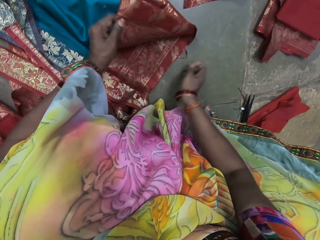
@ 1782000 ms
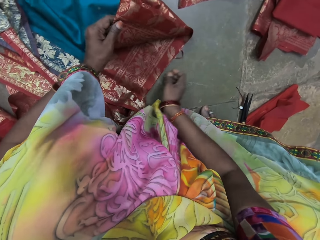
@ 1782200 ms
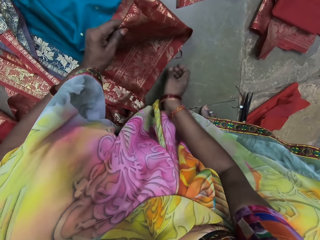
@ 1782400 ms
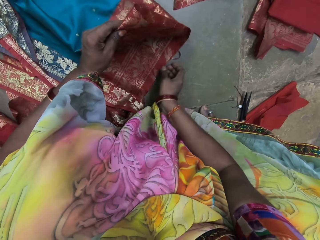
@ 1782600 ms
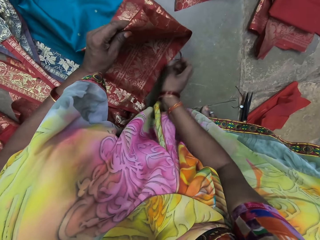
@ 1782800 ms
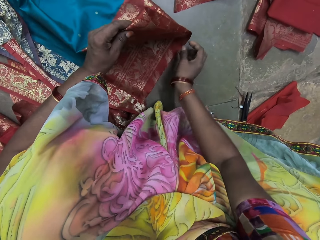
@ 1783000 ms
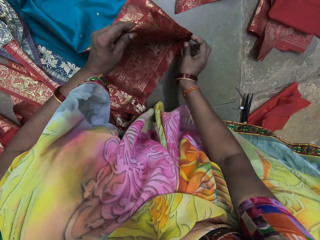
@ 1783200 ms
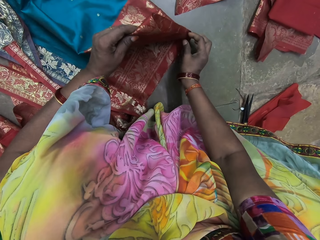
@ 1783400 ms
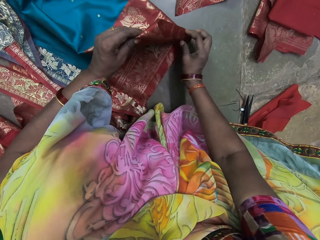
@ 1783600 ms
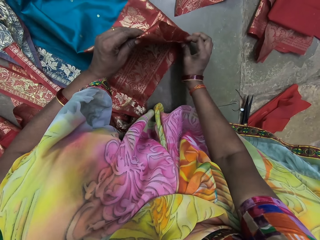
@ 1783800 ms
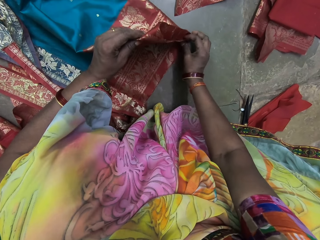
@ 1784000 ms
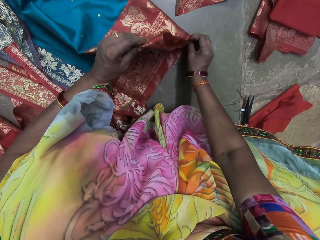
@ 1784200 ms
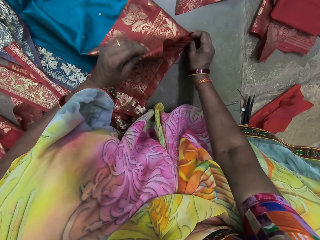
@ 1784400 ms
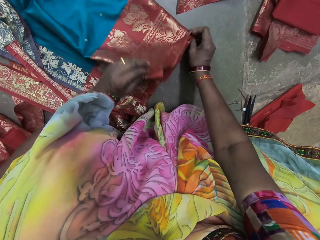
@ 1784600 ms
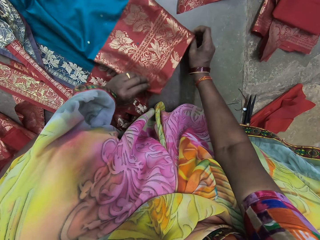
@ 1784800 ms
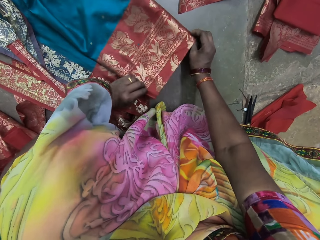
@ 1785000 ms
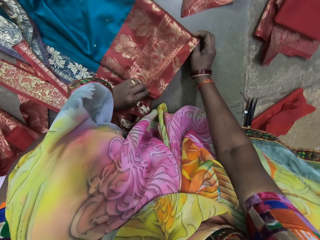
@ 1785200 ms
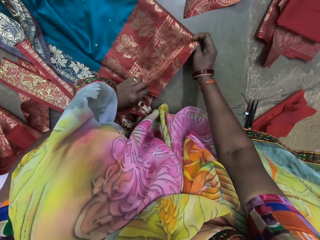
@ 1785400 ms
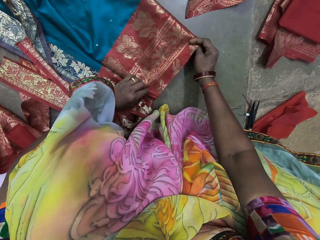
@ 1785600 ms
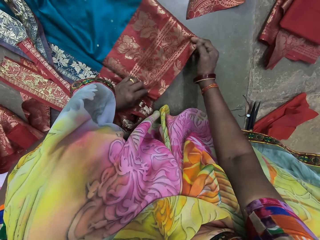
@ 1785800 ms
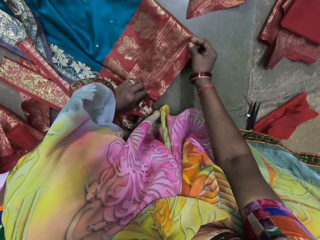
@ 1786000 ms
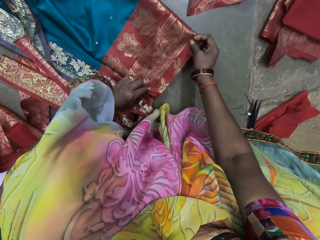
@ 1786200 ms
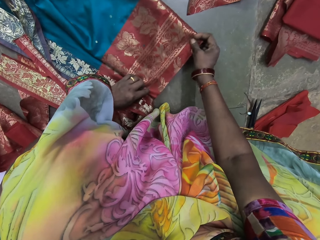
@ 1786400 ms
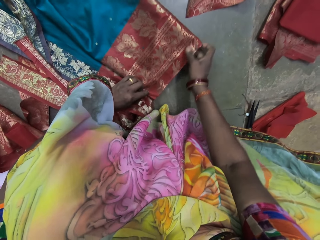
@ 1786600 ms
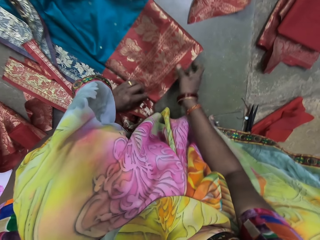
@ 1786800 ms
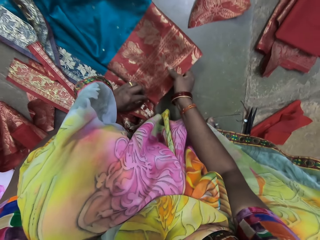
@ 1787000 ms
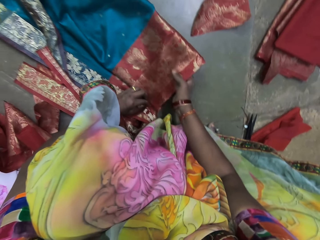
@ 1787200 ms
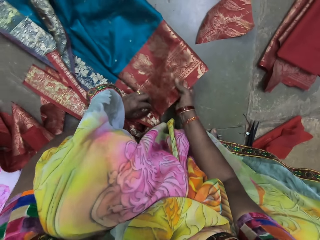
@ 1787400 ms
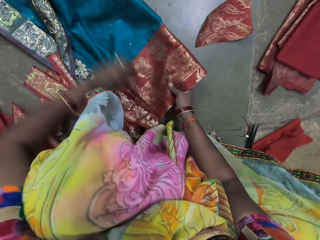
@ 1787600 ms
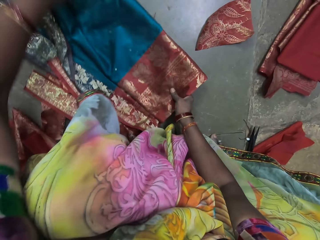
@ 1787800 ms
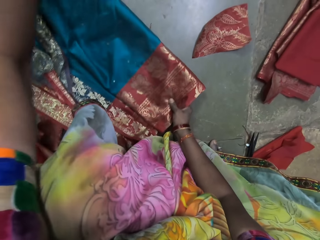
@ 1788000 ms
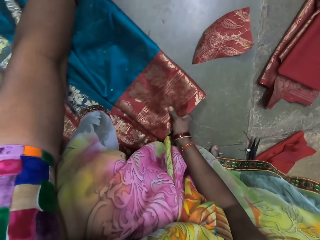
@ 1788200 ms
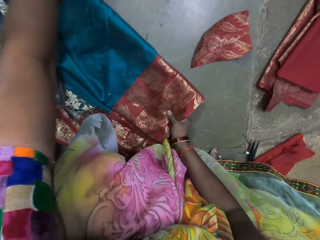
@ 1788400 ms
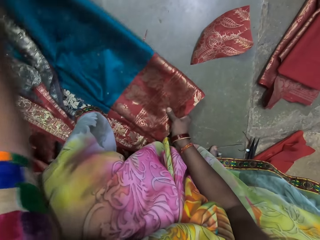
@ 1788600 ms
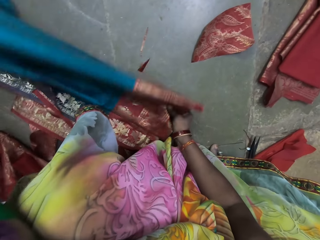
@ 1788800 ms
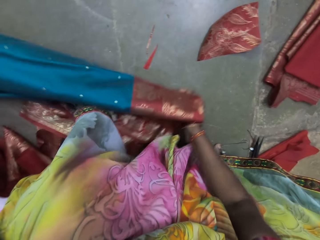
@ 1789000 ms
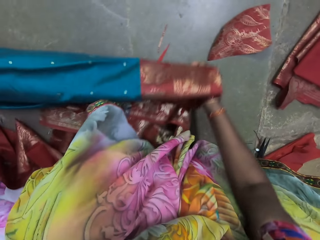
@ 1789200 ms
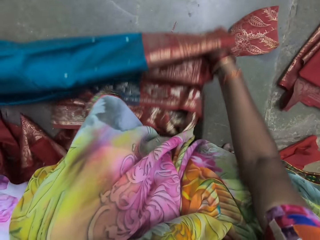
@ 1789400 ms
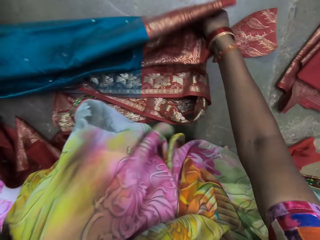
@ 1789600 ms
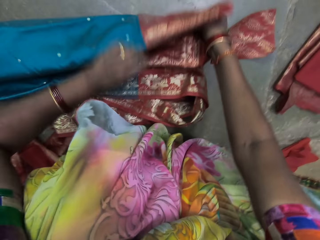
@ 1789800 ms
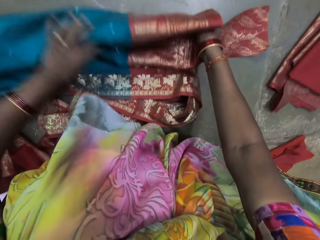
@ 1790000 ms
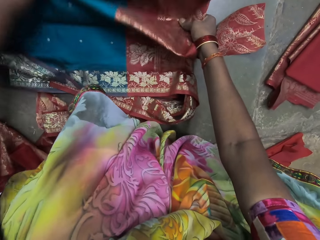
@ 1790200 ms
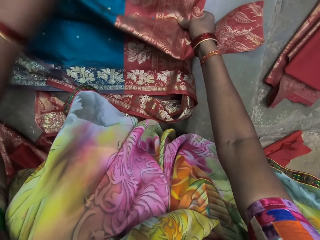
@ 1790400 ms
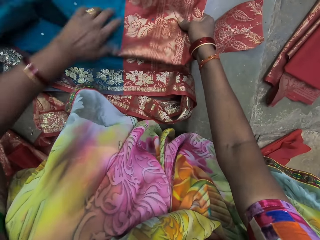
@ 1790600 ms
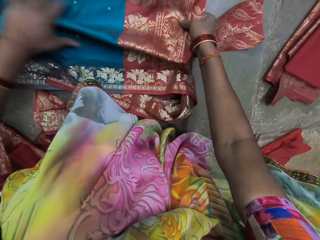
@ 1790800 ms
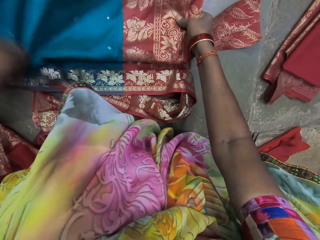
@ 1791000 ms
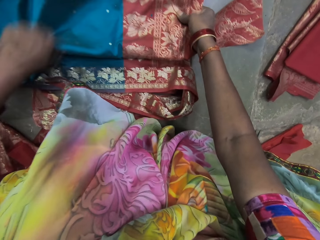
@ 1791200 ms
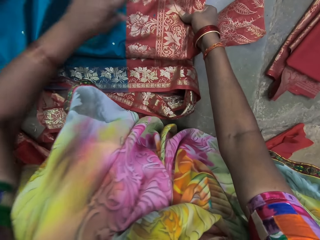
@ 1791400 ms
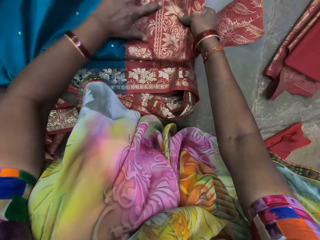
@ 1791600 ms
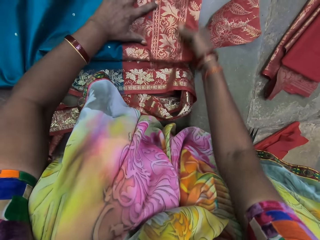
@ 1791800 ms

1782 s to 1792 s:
The camera wearer looks at the cloth.

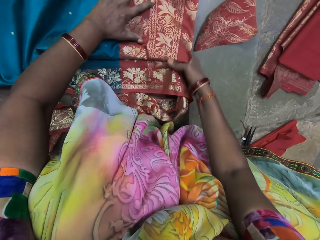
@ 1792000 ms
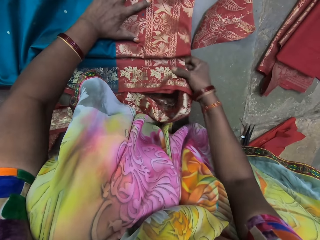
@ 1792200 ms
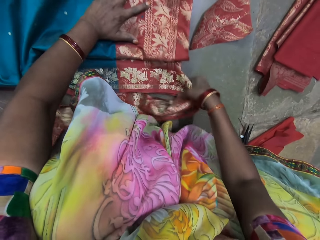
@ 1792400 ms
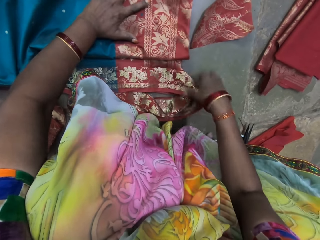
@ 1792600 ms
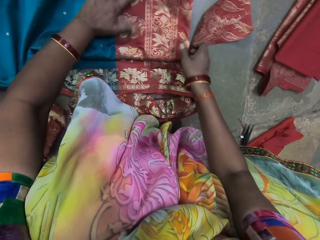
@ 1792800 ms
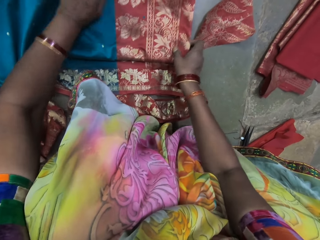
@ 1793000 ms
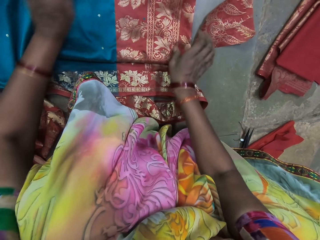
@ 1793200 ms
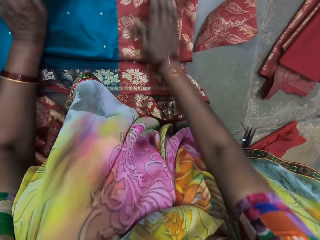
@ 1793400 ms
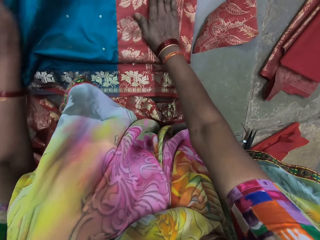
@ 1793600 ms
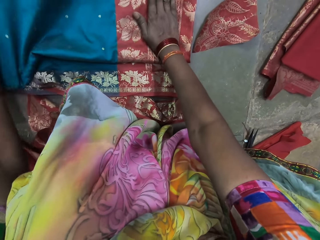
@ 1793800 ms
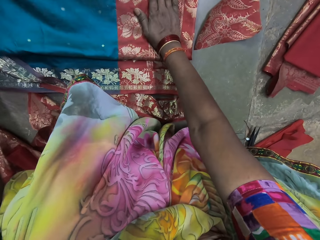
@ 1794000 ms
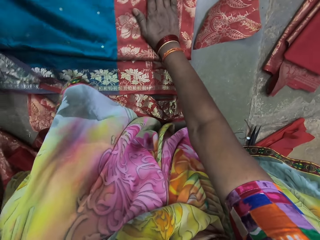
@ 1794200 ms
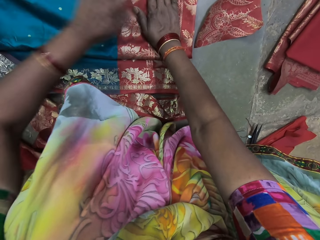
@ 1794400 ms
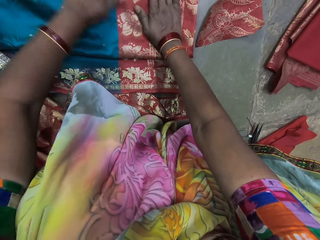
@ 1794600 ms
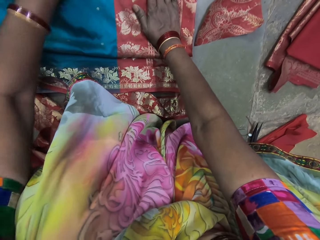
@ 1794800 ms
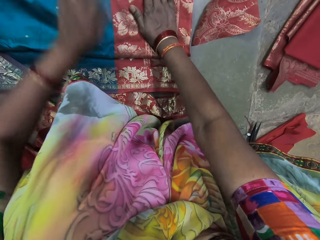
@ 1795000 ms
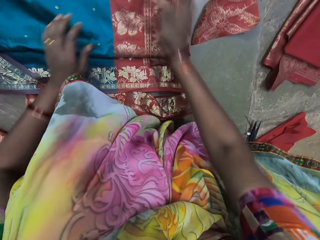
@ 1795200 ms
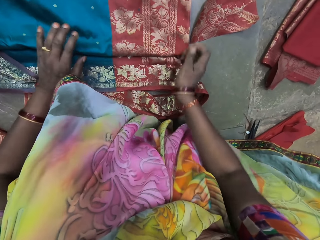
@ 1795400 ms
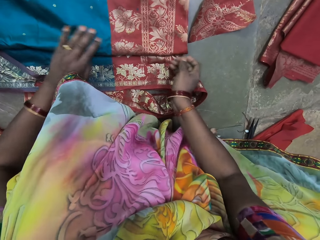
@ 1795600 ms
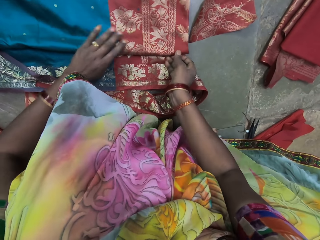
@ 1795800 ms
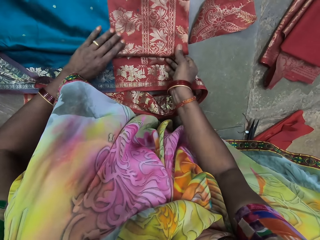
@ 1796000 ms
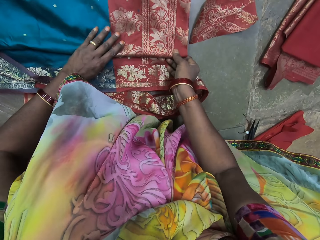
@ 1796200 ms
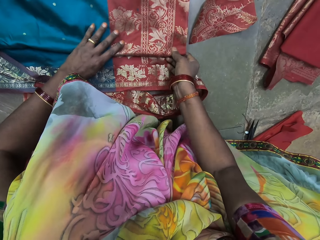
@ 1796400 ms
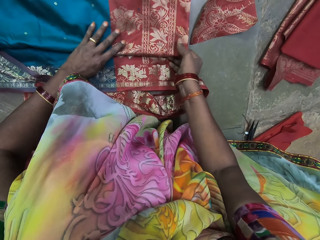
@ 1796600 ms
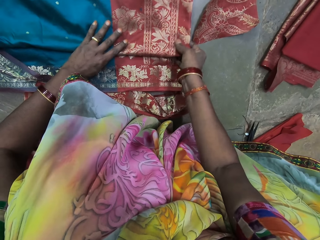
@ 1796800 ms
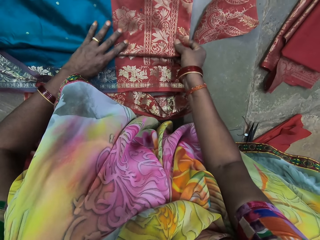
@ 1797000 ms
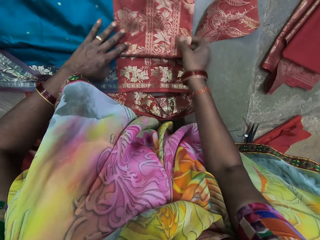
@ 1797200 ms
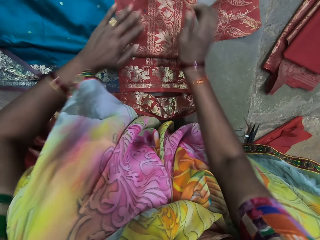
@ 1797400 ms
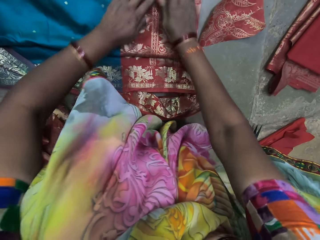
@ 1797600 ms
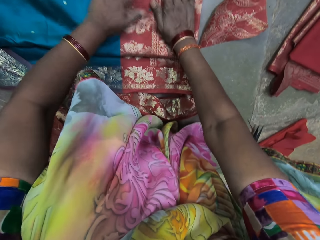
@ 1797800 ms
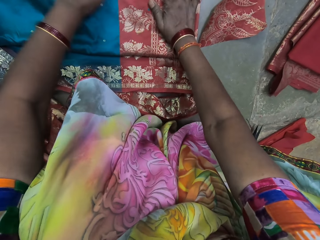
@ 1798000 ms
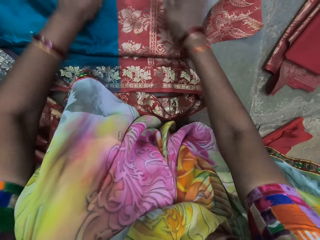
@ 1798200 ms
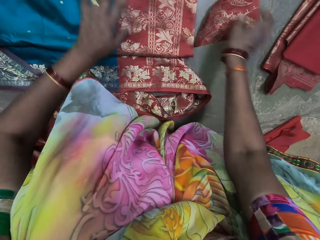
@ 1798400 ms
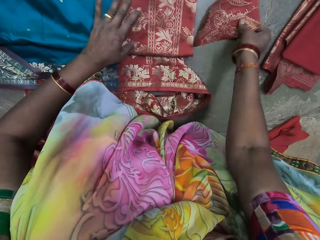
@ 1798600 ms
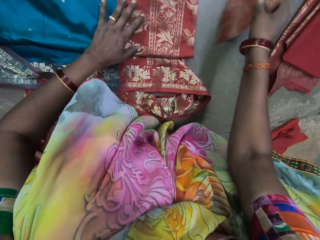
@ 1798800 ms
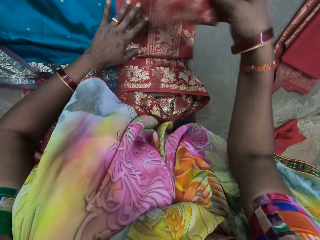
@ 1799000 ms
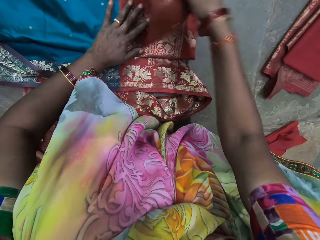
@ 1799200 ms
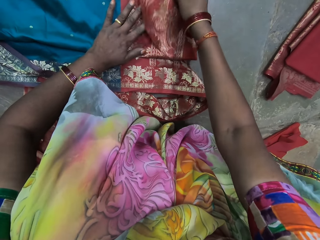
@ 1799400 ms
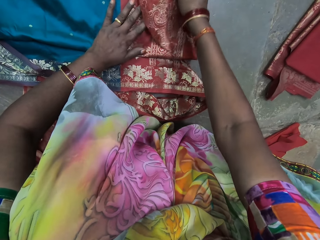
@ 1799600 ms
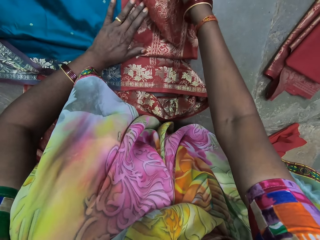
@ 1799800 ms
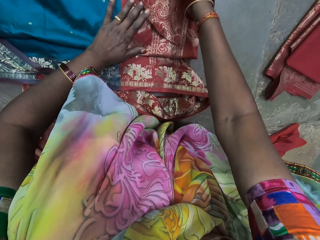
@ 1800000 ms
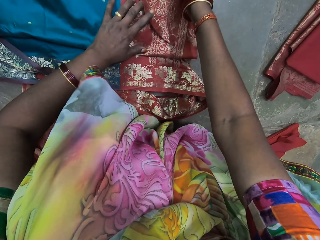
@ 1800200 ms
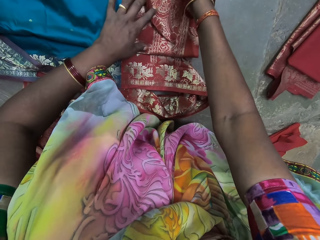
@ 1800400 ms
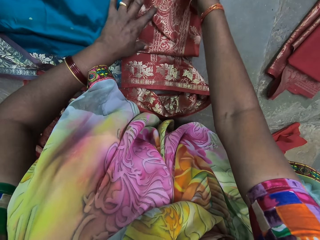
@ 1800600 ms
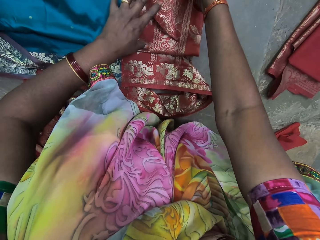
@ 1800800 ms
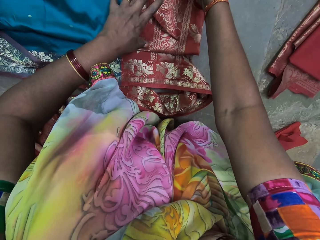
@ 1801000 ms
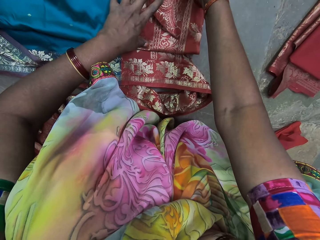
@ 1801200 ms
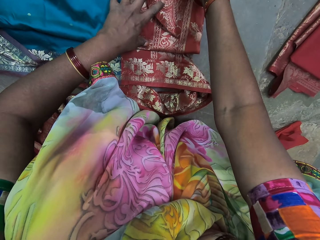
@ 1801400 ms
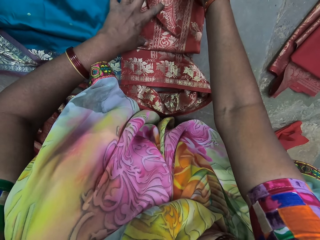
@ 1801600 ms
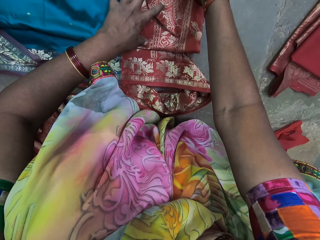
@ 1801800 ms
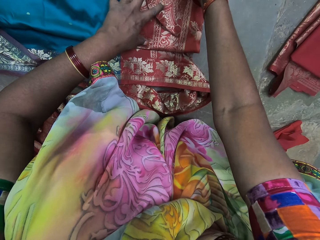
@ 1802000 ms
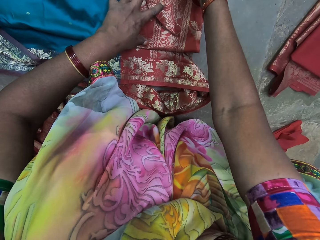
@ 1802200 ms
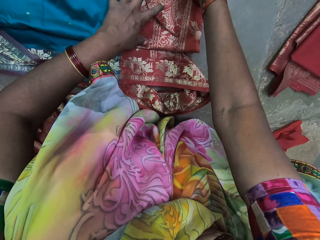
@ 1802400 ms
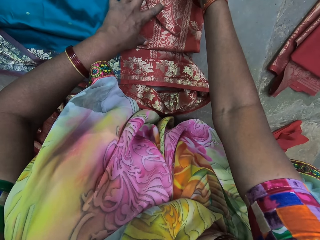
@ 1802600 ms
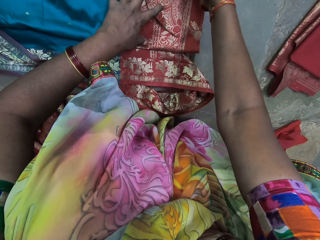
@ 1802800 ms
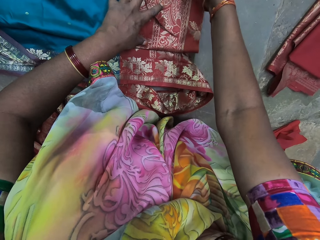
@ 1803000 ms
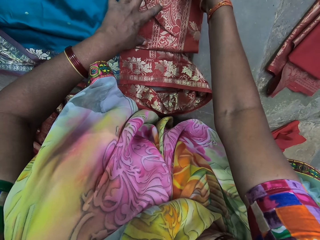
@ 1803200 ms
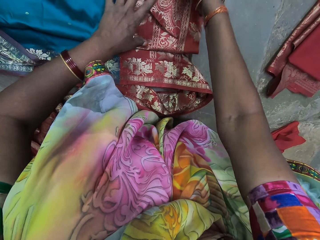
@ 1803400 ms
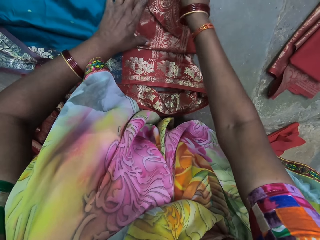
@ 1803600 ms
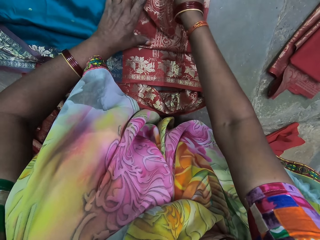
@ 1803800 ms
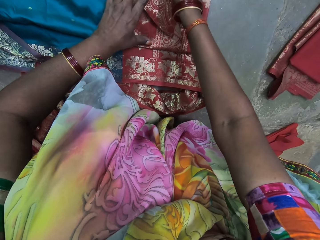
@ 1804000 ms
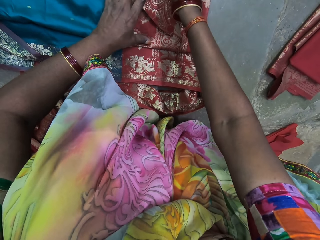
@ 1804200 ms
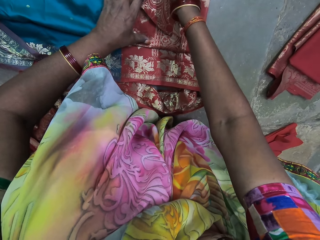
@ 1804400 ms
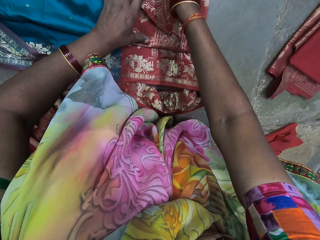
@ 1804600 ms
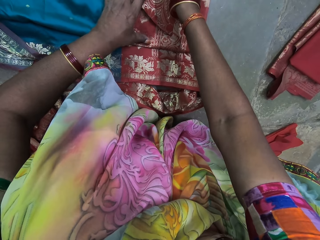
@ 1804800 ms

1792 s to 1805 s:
The camera wearer straightens the cloth. She picks the cloth from the ground with her right hand. She drops the cloth on the cloth with her left hand. She matches the cloth. She adjusts the cloth on the cloth with her hands.
